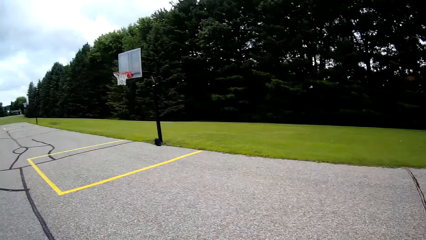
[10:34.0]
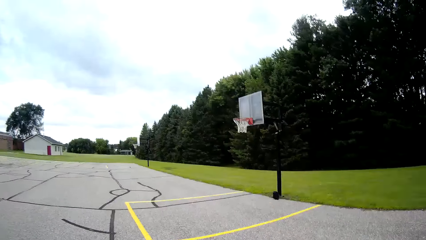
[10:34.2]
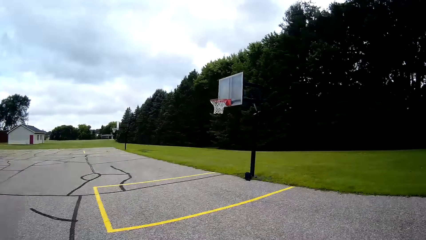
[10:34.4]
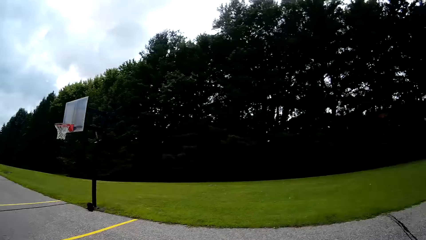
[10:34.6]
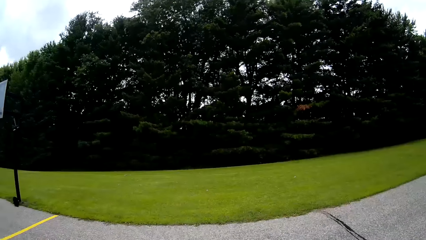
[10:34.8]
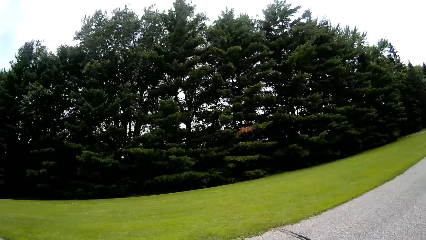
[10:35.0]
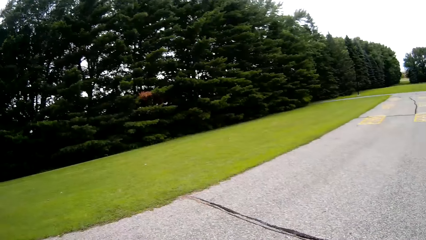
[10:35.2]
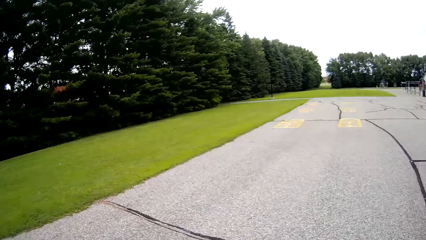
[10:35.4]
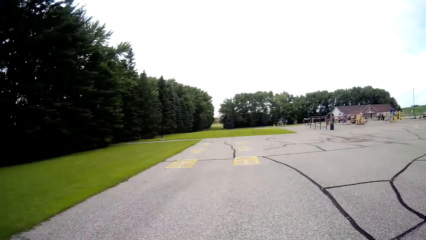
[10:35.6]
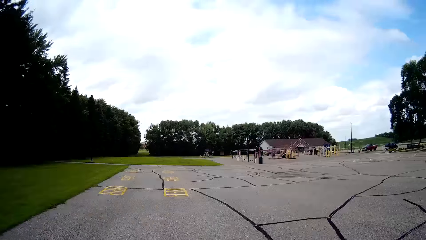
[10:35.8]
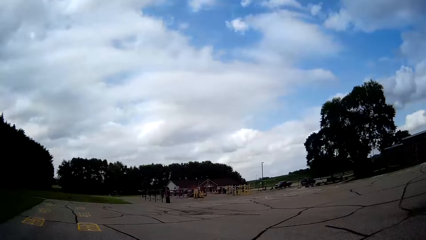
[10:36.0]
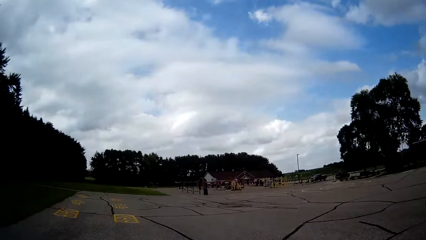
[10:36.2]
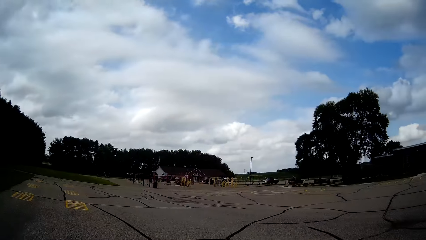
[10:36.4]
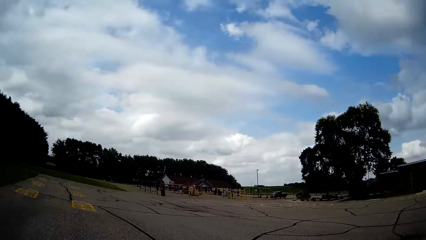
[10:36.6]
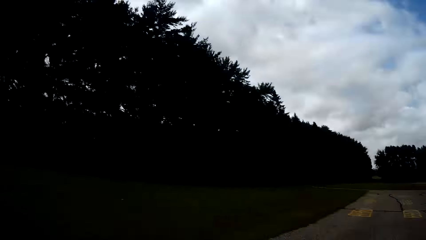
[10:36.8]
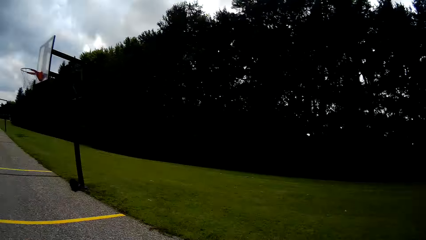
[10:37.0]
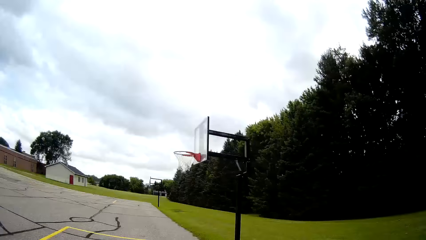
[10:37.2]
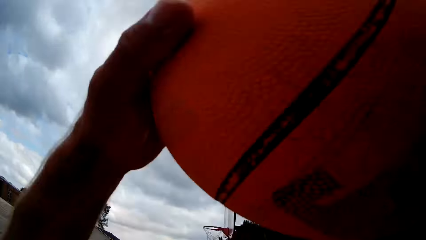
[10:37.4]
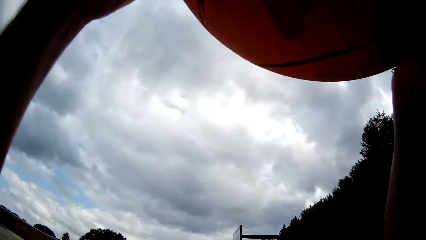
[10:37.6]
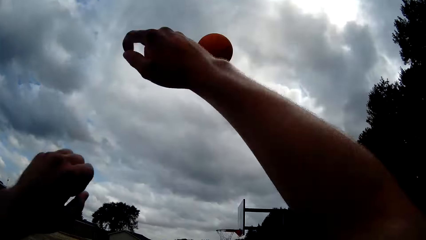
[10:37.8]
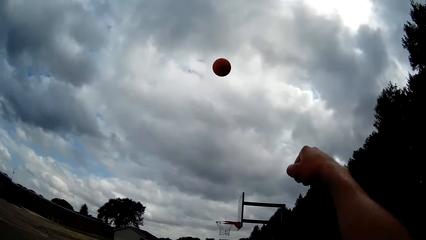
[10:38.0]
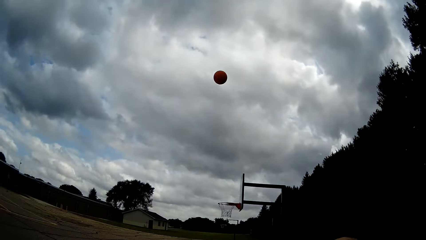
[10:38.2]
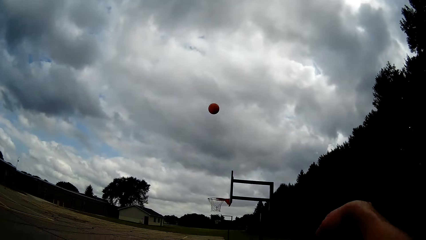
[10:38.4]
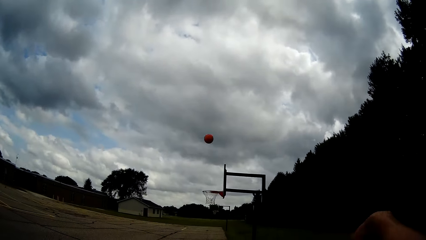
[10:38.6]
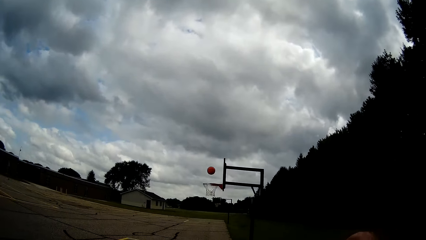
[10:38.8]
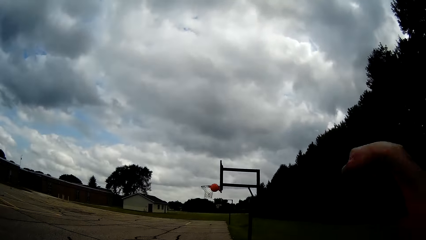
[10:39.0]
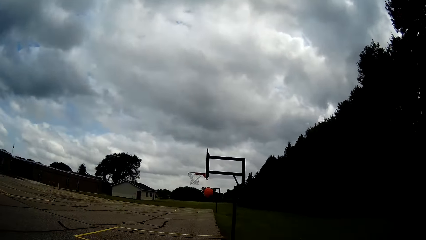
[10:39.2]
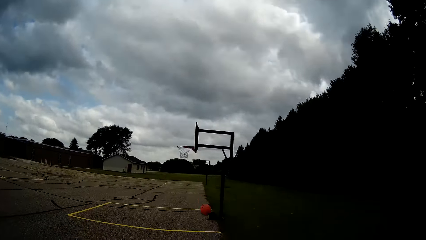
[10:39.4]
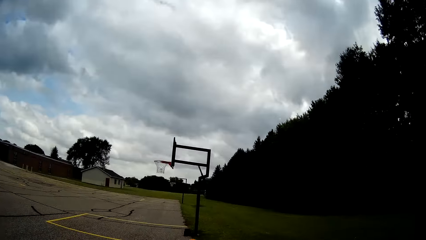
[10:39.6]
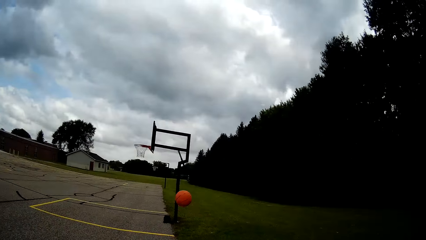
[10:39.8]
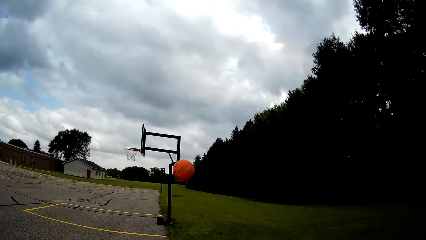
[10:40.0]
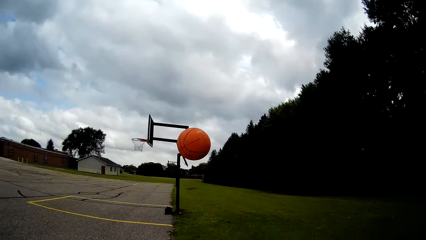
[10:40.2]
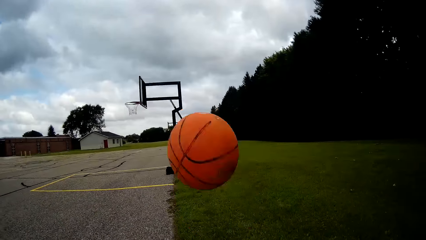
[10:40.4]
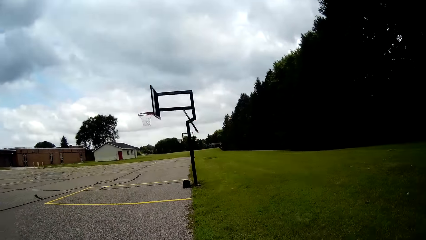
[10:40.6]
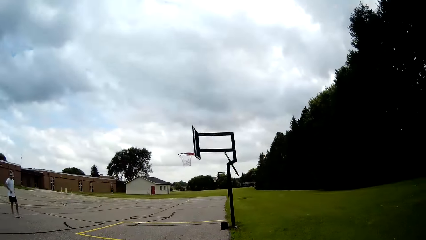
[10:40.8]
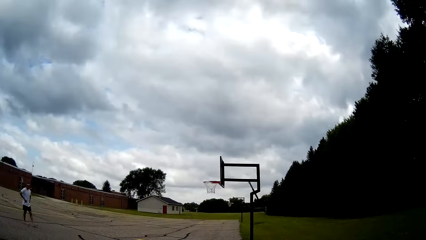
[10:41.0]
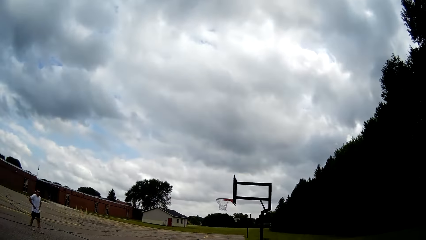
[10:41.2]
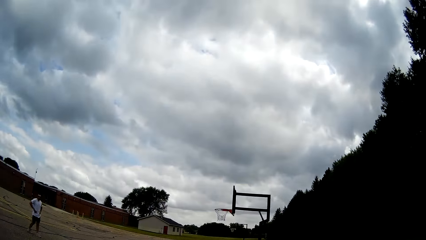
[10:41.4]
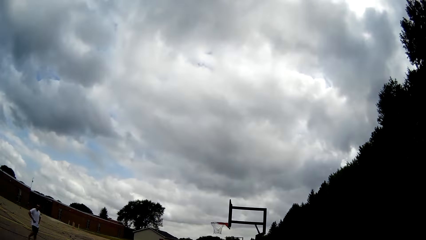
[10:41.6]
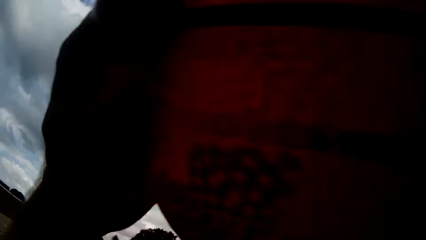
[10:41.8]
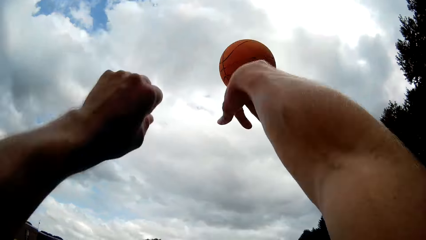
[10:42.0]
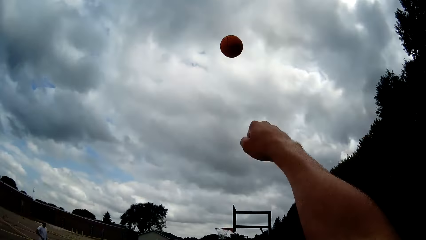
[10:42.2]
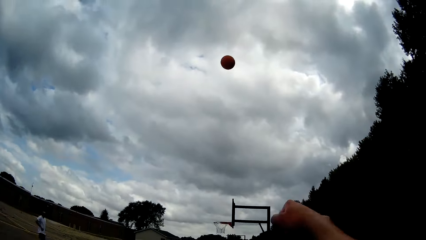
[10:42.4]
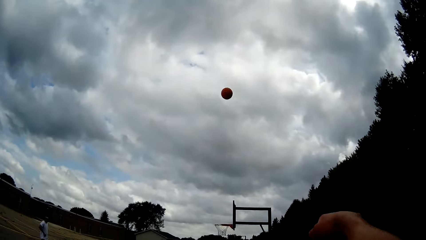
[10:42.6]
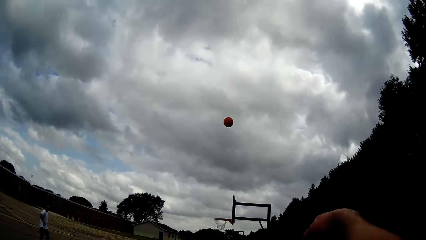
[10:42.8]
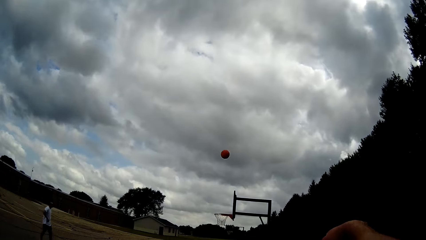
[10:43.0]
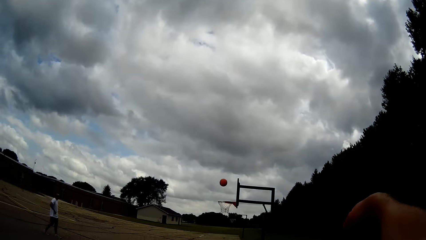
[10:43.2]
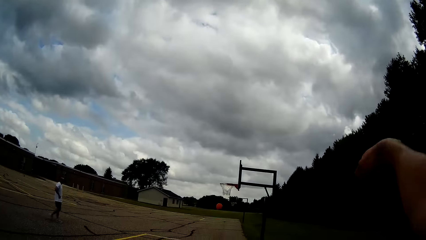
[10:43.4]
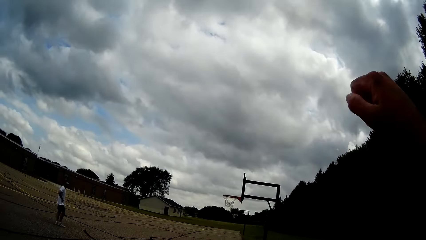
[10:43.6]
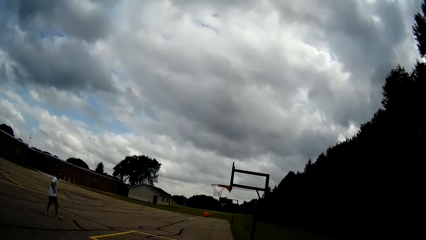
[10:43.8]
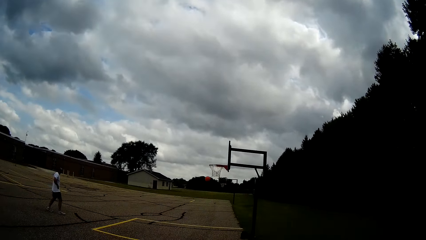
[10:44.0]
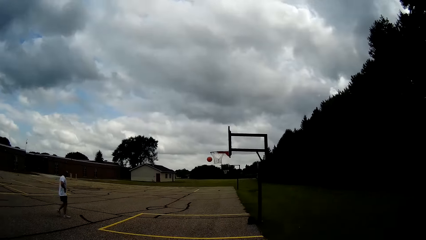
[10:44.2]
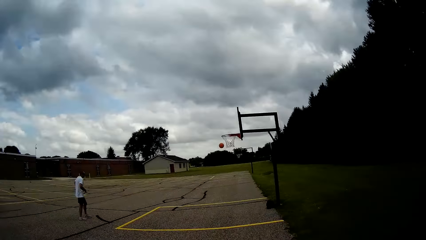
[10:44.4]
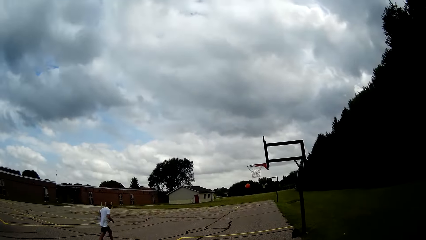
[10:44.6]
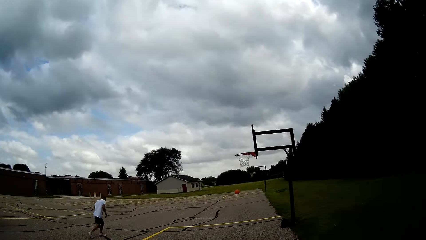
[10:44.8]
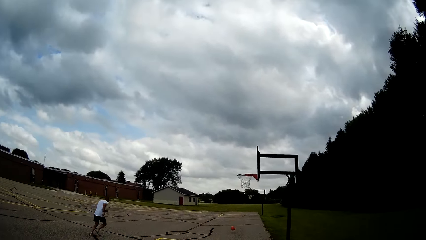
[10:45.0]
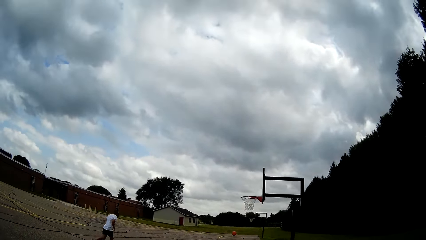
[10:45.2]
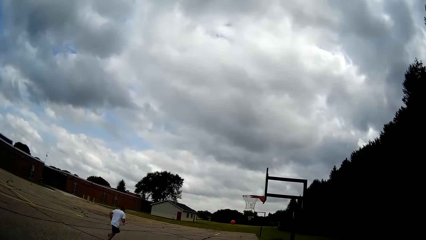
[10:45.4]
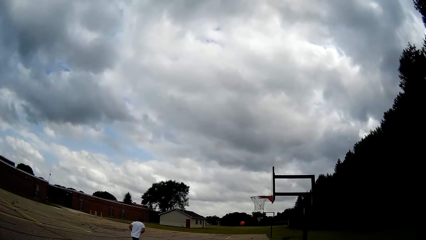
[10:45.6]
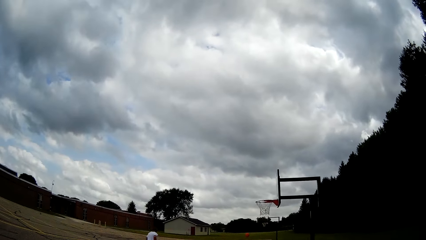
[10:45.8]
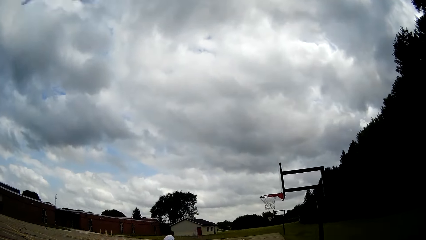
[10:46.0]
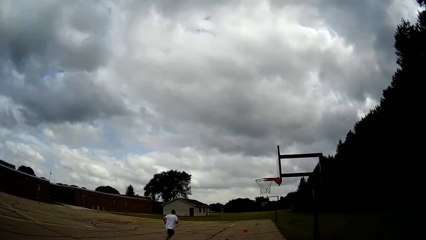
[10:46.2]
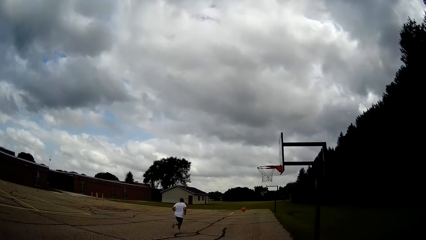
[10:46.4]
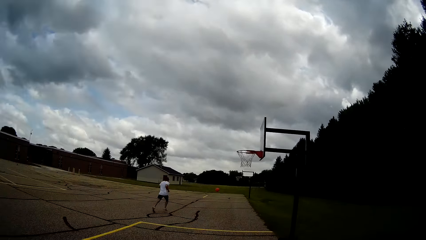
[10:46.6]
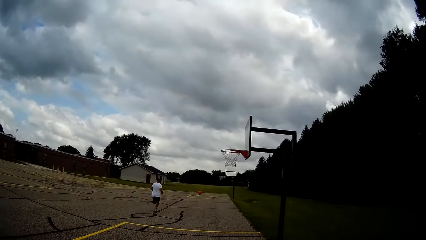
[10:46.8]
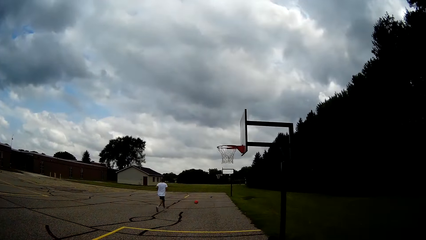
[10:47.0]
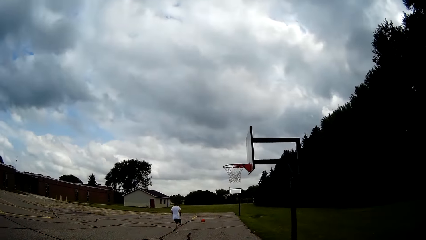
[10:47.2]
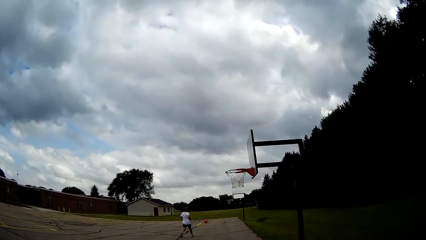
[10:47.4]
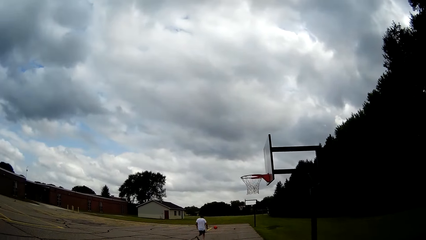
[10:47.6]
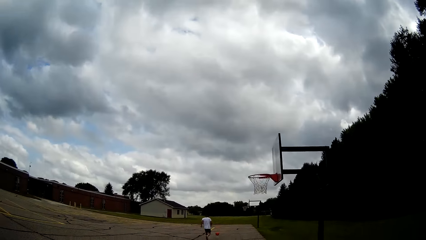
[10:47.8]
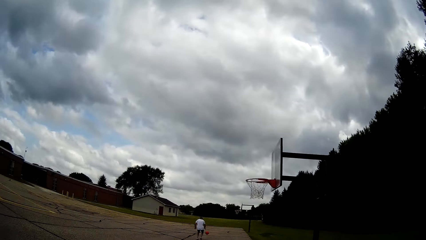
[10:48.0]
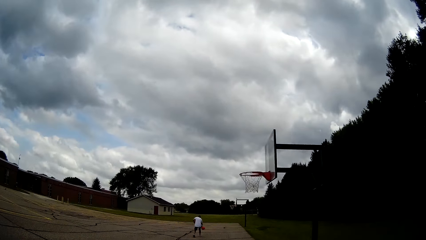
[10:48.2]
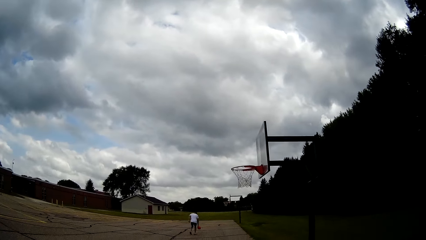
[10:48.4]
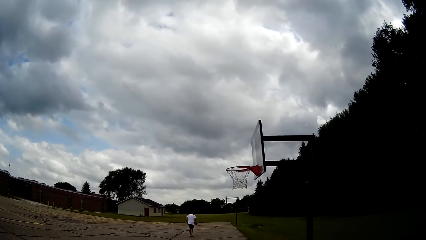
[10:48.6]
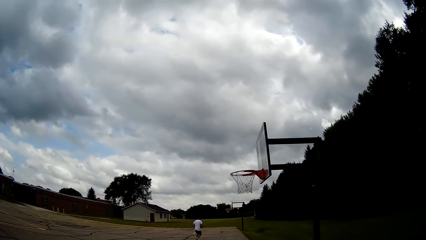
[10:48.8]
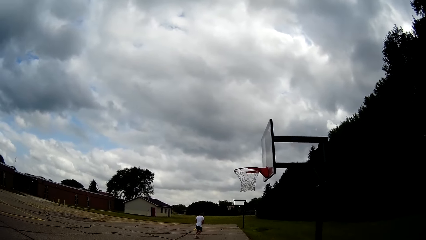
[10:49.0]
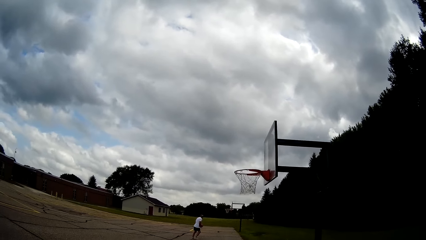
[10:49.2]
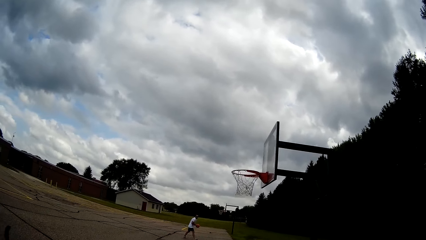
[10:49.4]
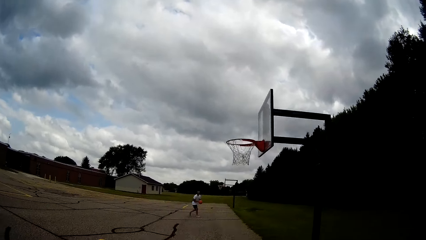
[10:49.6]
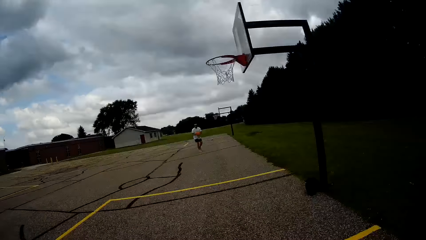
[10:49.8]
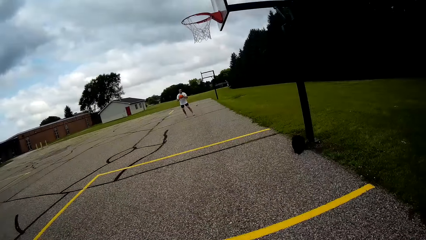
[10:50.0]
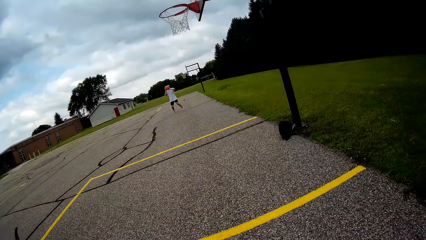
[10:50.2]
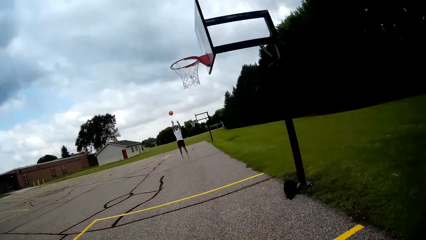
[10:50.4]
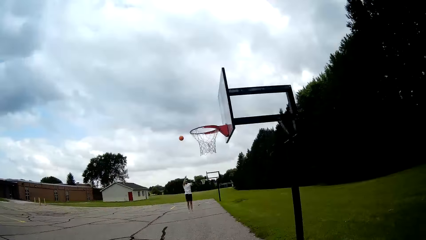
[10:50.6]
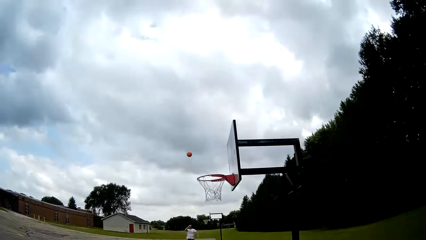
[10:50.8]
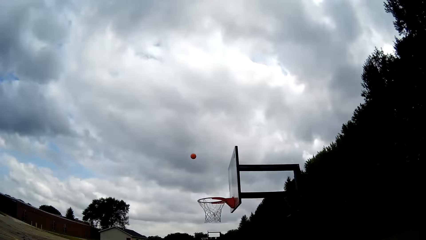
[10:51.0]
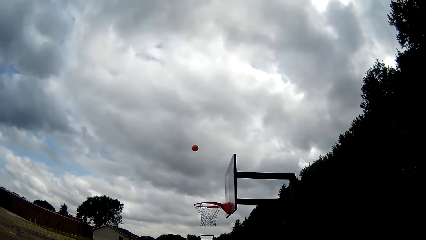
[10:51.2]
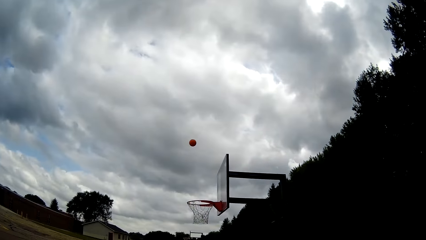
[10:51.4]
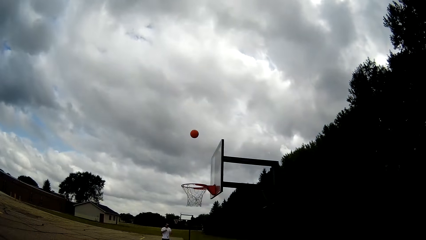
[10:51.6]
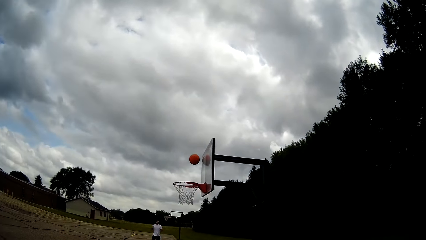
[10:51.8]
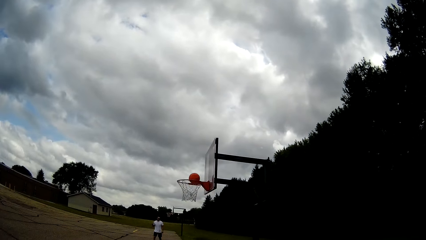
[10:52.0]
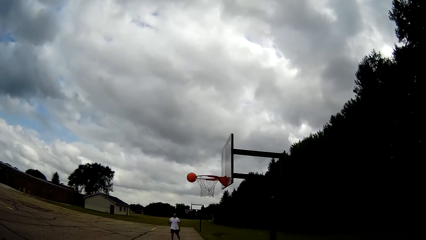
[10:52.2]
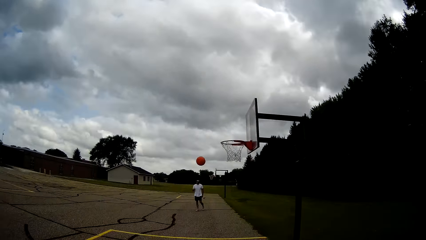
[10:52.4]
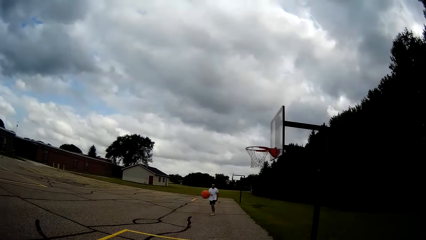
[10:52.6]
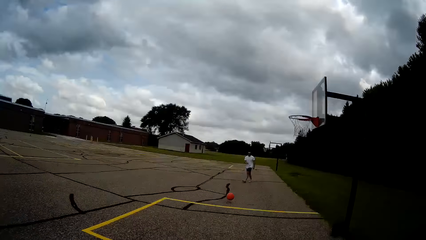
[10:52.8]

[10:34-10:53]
The camera wearer looks around the basketball court. They throw the ball onto the basketball hoop. They hold the basketball. A man stands on the basketball court. The camera wearer catches the ball. They throw the ball close to the basketball hoop. The man jogs towards the basketball. The man picks up the ball from the ground and dribbles the basketball. The man throws the ball on the blackboard.
